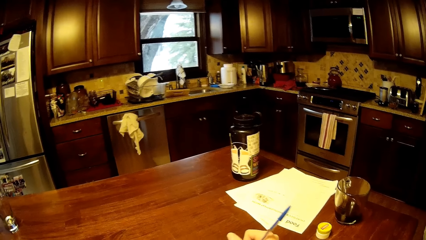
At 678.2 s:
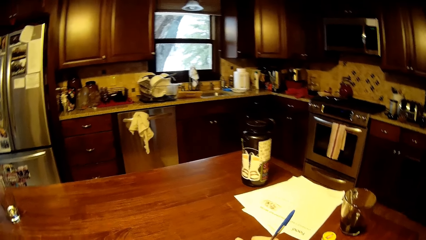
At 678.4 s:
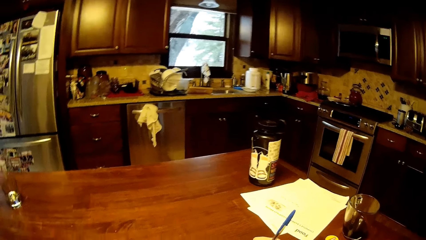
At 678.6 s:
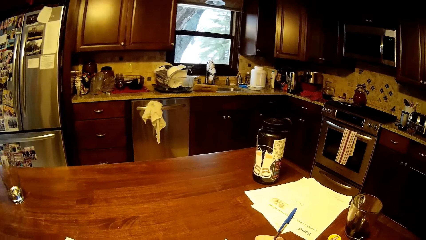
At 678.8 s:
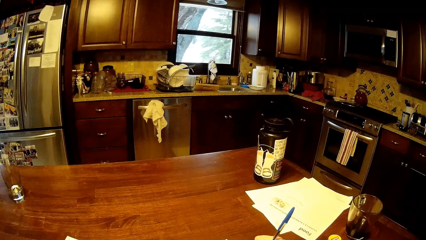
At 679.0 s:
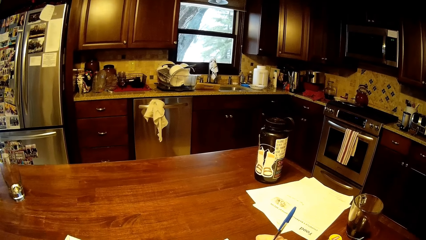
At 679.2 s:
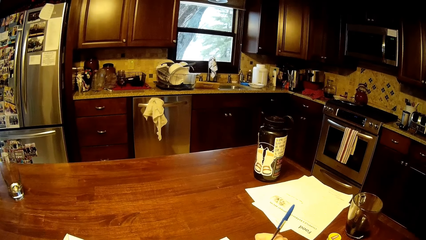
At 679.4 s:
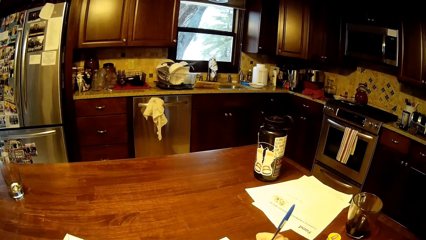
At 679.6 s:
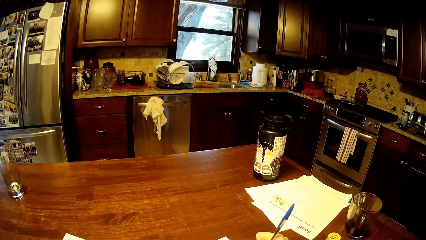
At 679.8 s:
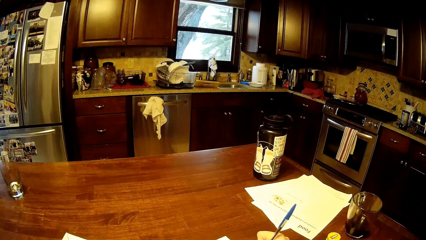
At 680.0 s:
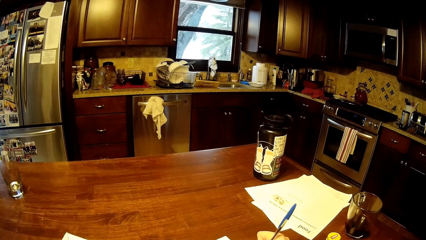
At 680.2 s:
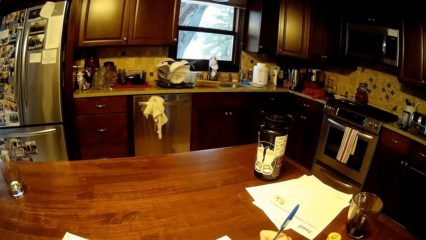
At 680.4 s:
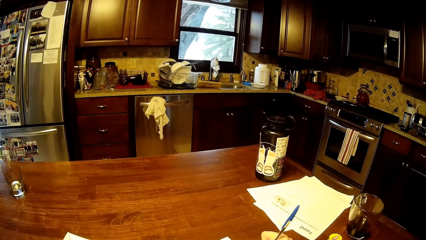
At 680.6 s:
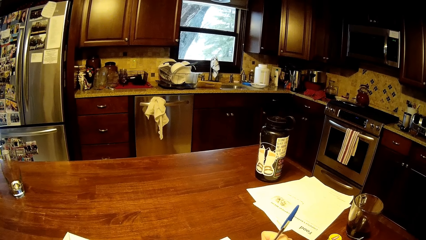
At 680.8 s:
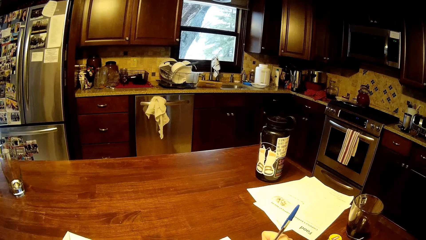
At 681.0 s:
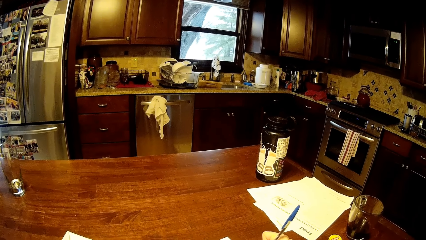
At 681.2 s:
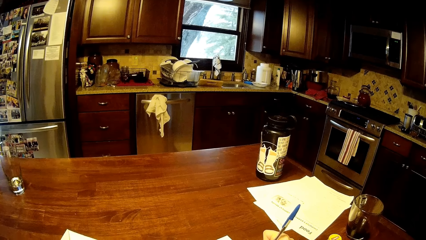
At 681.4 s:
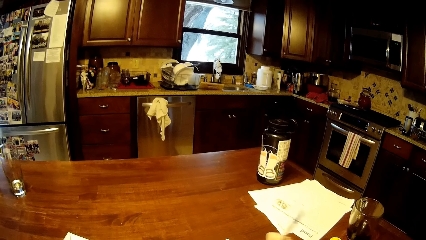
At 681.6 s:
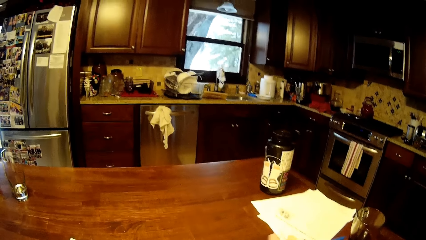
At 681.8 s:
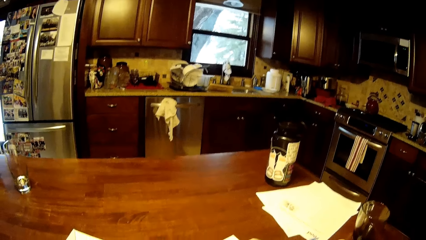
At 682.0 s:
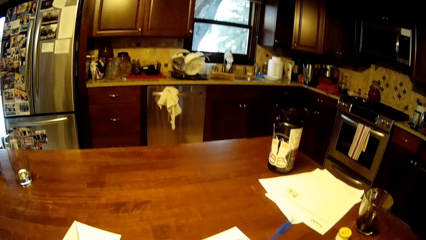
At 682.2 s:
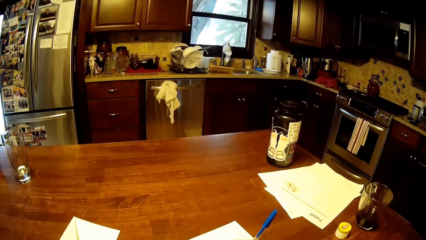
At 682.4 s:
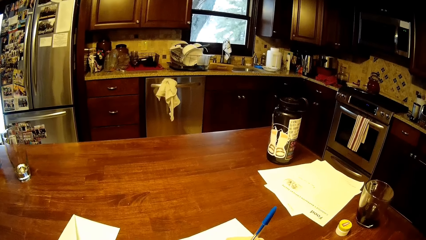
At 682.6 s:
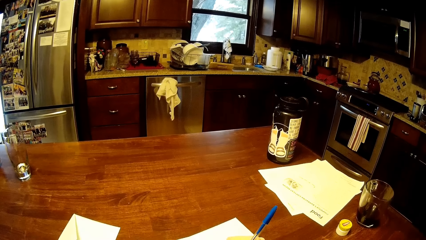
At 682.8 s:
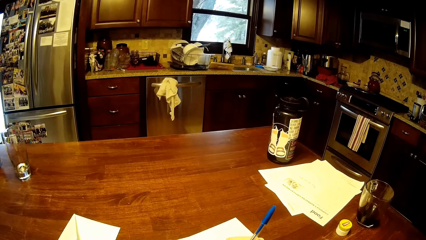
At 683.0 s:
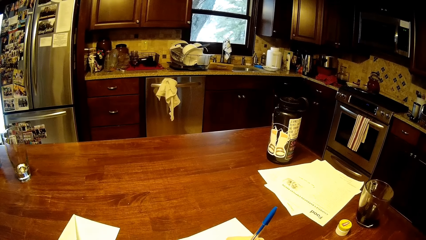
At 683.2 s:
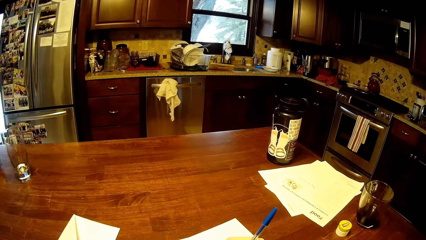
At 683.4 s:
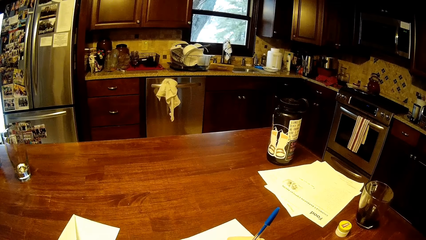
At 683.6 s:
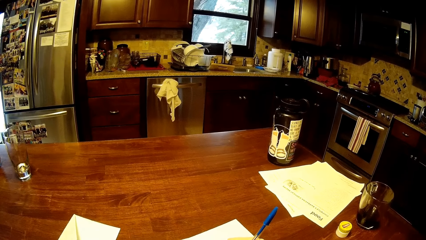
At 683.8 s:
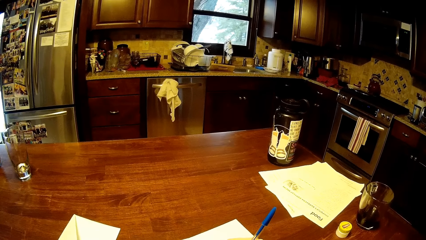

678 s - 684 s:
The camera wearer writes down.

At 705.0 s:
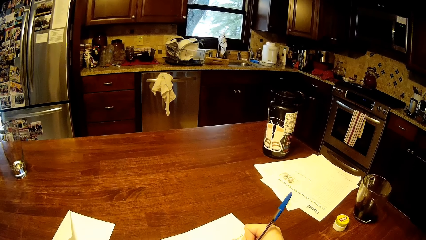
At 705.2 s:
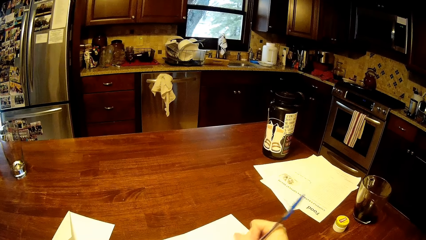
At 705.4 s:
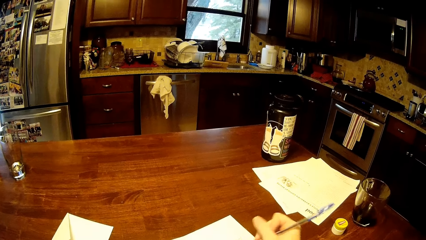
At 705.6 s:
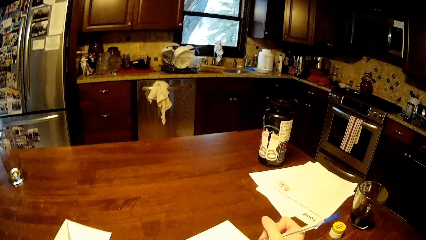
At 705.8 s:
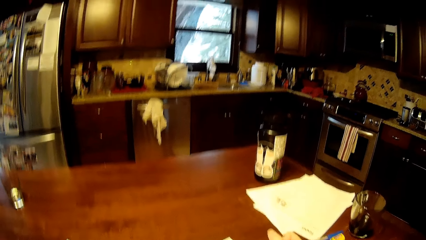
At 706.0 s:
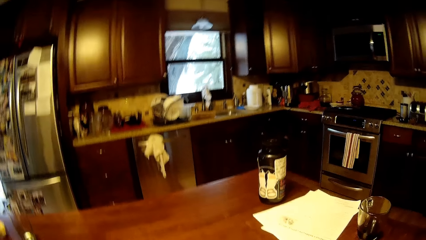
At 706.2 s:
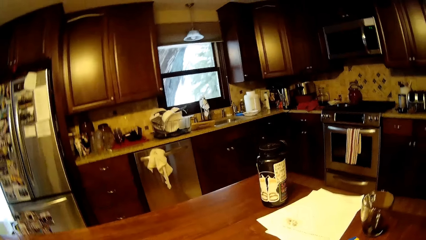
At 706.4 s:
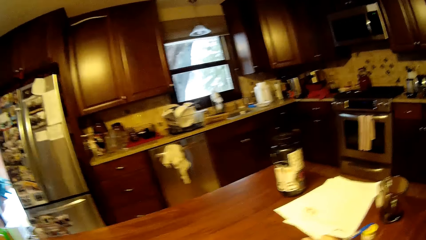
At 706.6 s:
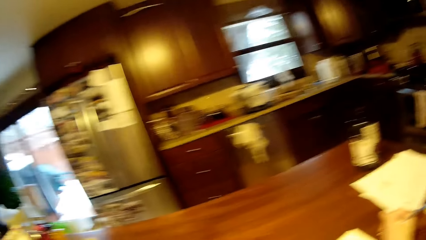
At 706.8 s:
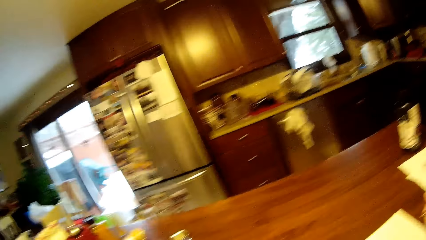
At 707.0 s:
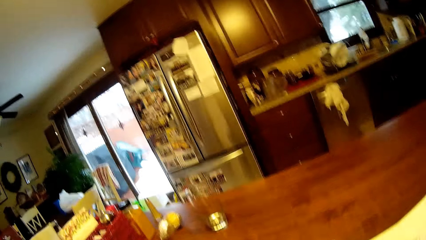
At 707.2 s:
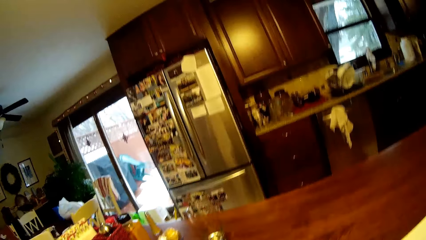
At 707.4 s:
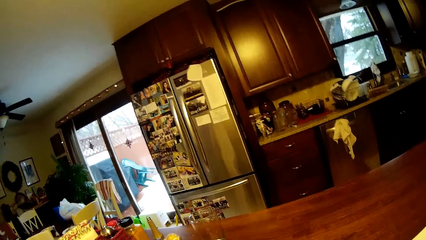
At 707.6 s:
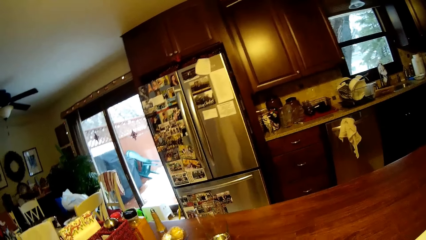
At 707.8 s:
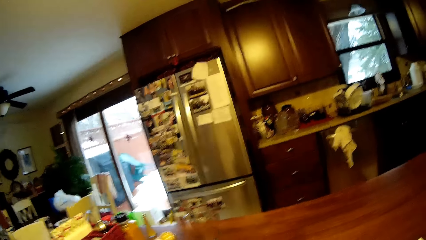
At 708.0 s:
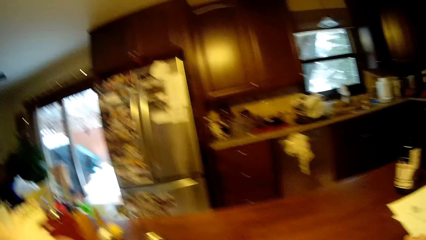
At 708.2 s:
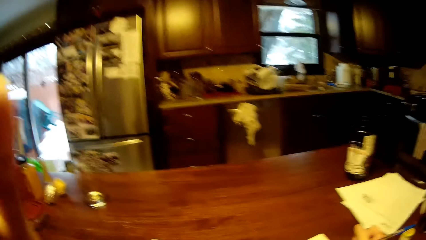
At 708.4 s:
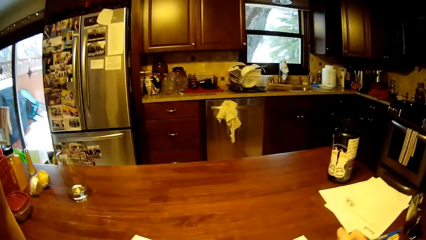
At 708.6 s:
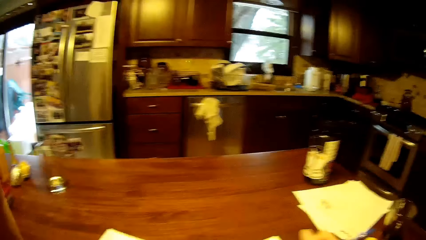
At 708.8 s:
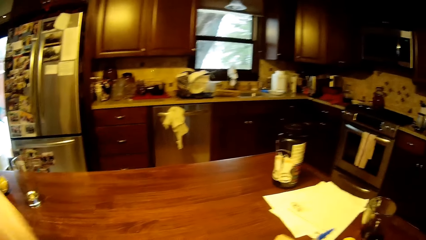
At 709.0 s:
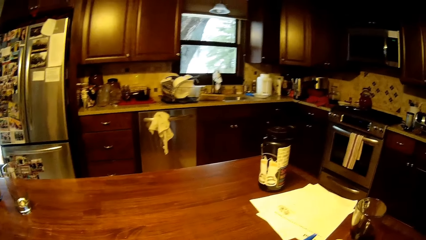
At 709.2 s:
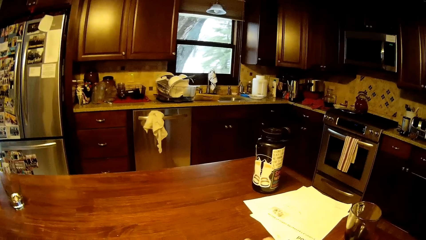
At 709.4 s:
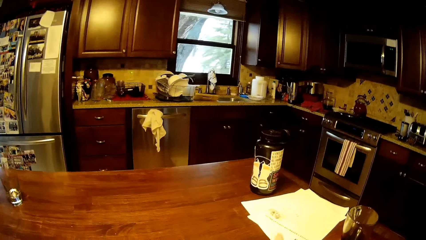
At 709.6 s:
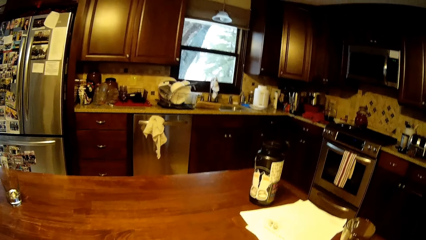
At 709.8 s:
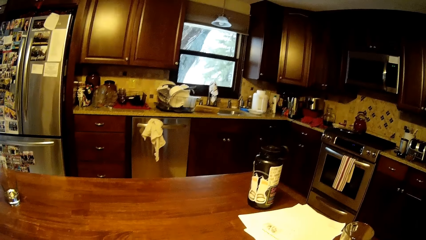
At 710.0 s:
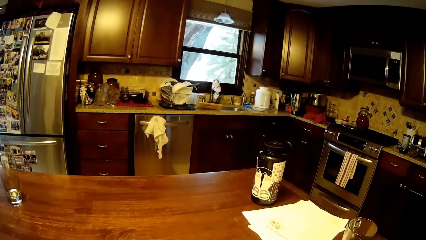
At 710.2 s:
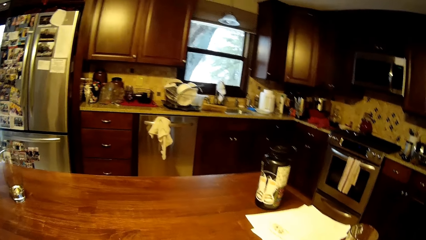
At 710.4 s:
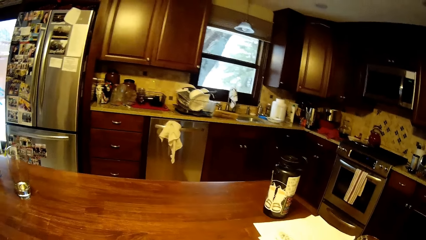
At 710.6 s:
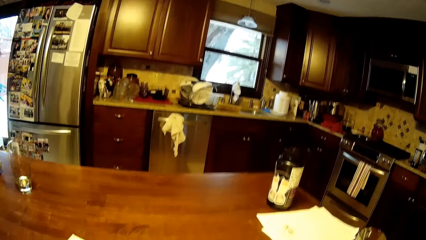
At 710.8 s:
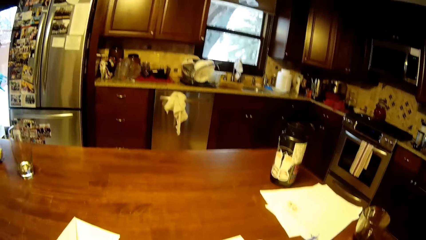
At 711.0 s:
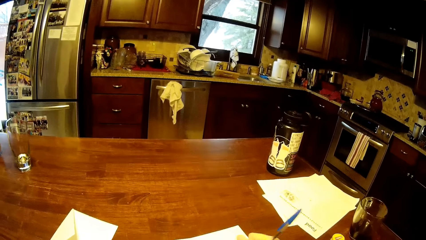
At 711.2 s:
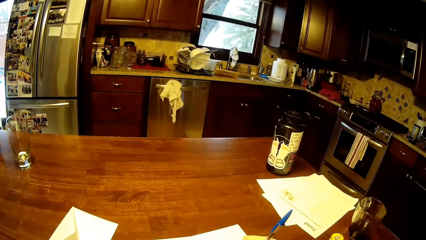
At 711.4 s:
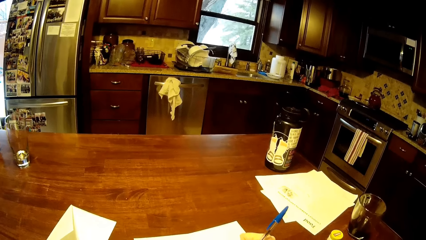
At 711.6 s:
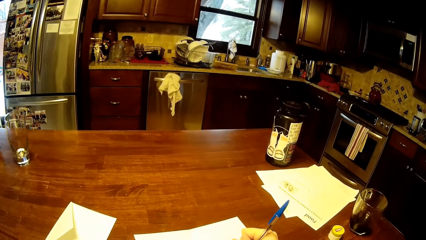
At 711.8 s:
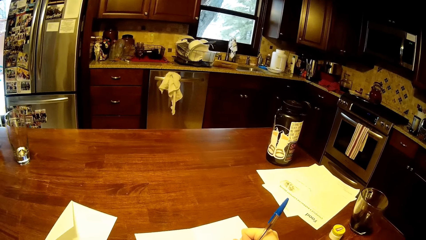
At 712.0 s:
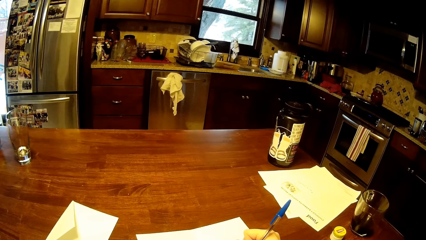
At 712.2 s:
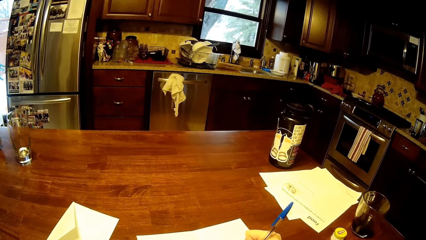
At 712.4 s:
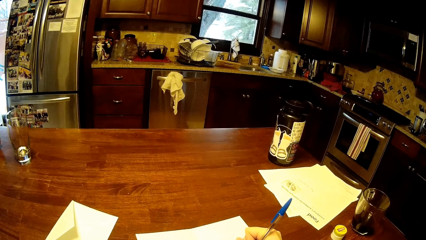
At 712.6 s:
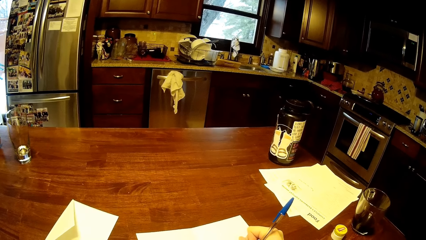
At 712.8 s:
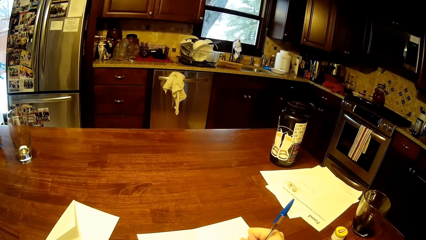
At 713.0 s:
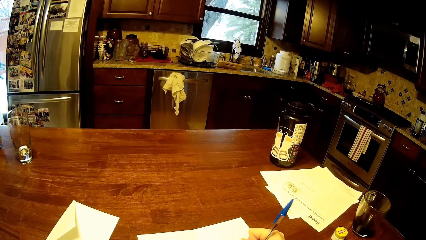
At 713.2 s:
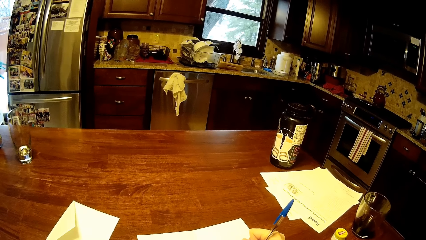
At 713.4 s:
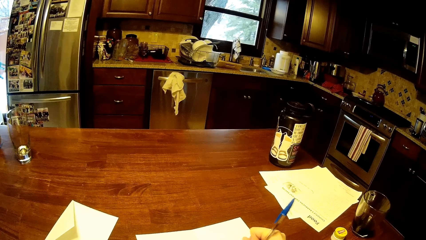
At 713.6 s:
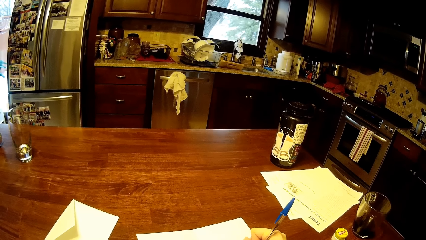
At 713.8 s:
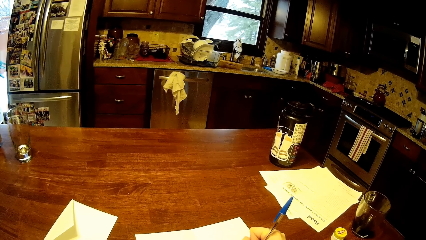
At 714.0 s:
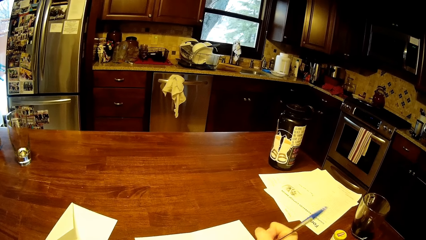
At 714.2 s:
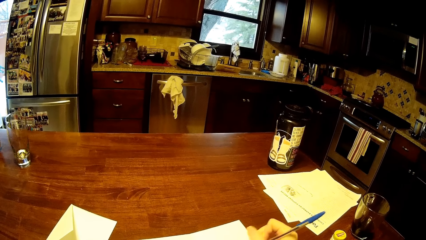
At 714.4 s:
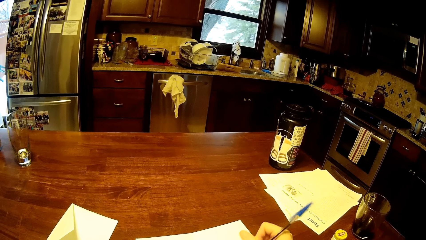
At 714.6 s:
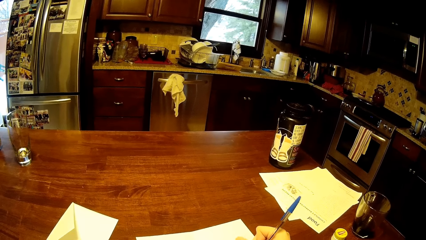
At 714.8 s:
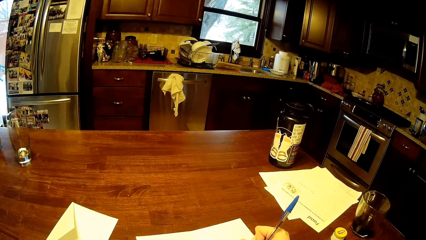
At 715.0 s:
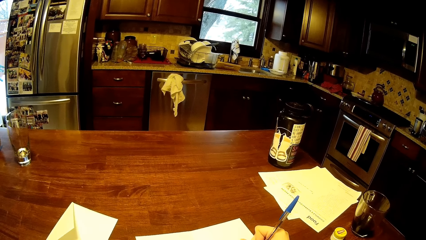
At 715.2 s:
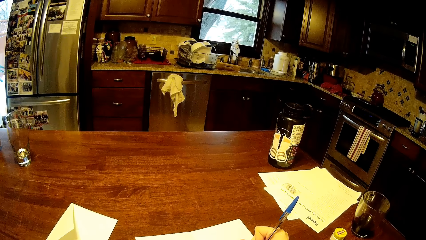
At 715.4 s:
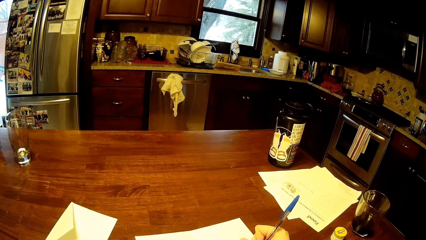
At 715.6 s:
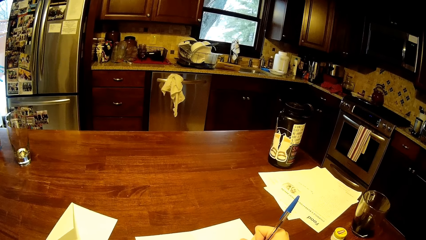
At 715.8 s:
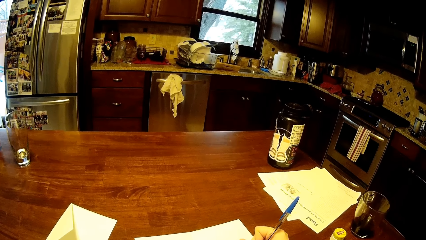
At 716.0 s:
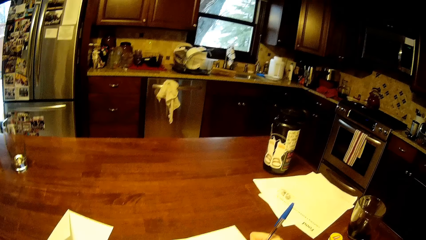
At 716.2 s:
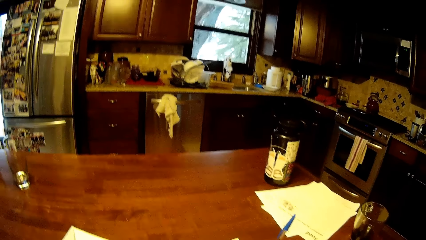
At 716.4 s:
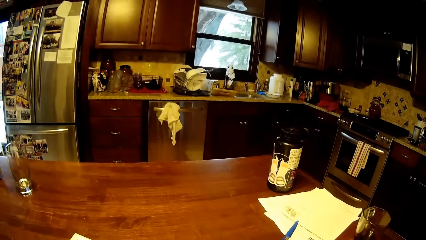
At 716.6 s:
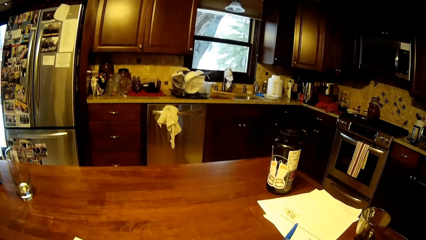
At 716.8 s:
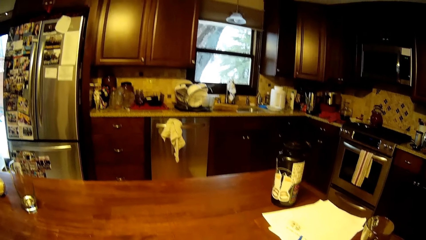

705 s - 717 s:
The camera wearer looks around. They write down.
